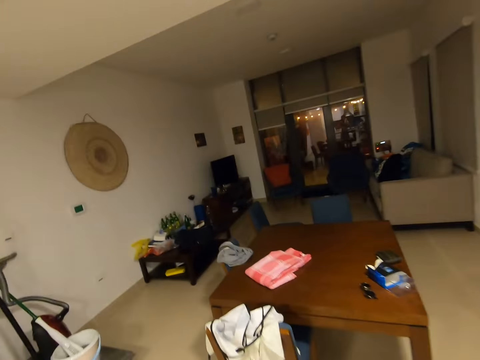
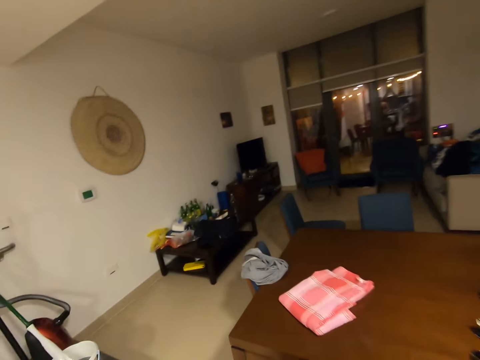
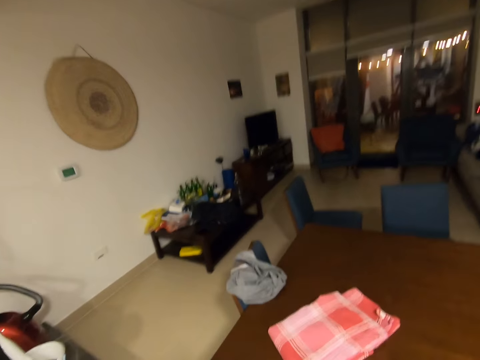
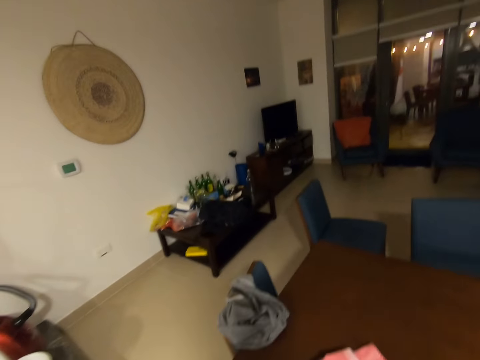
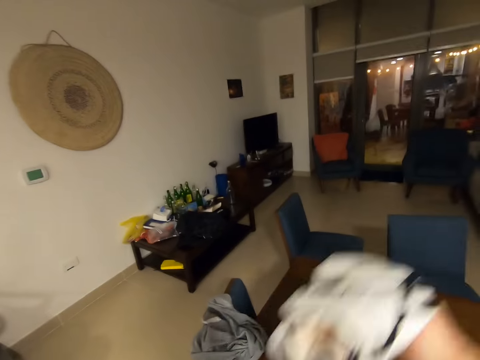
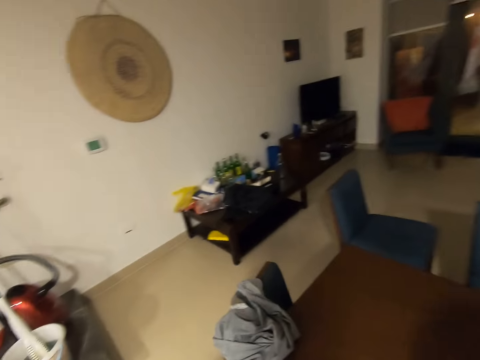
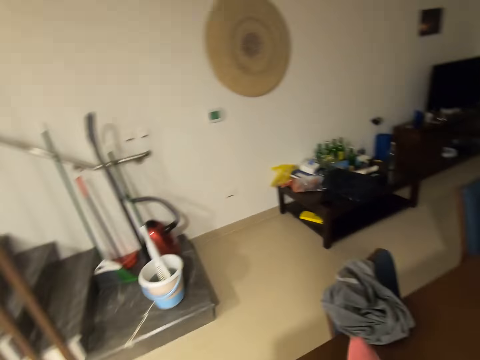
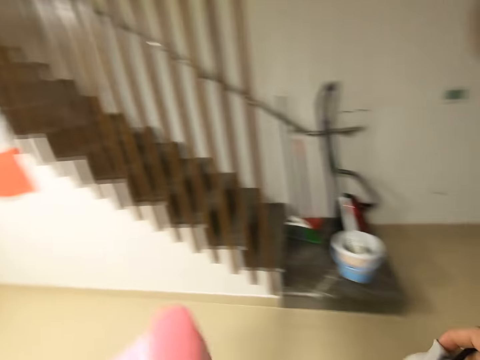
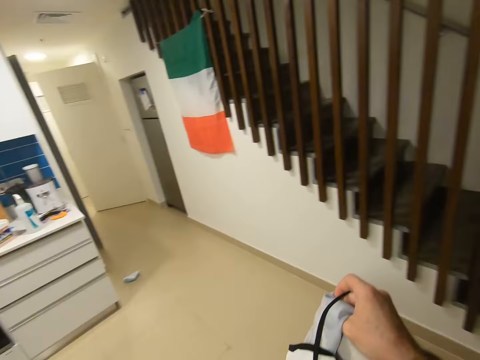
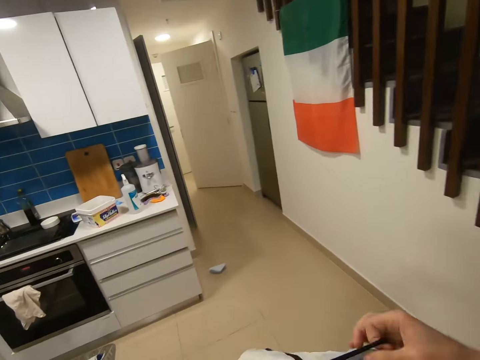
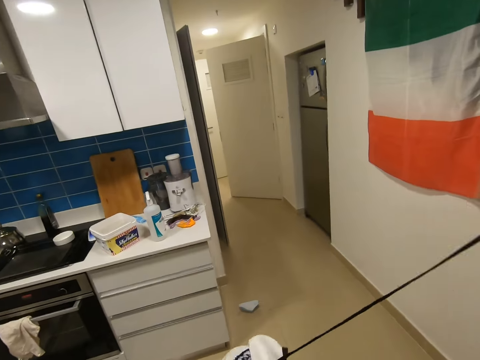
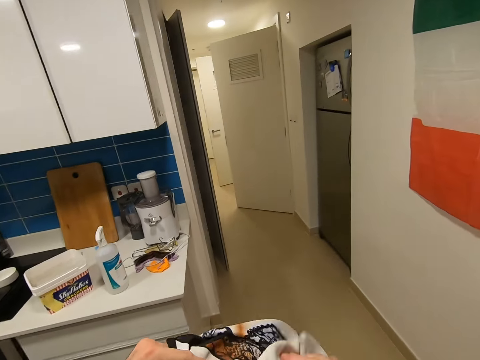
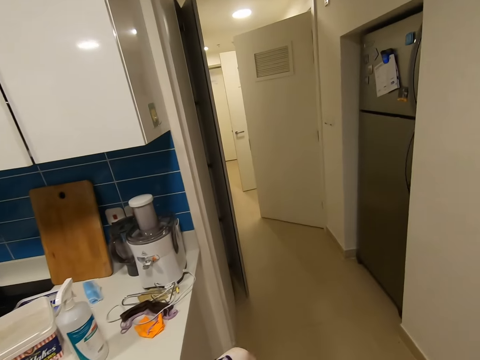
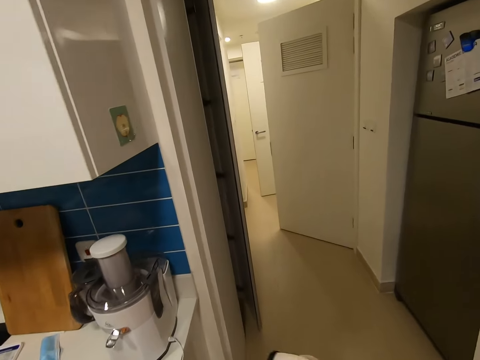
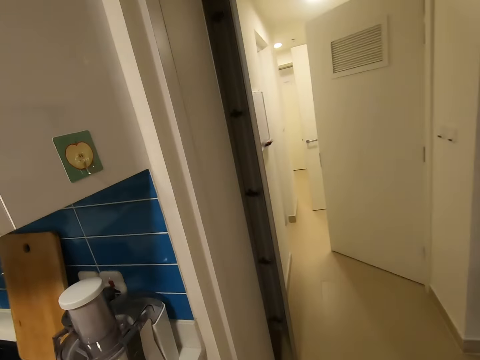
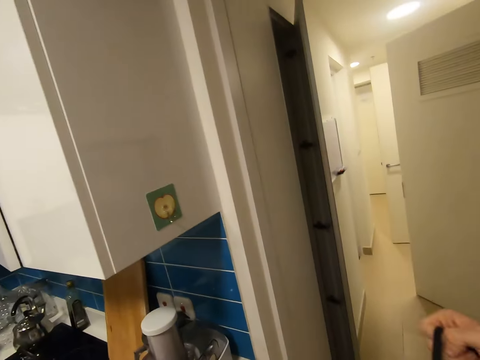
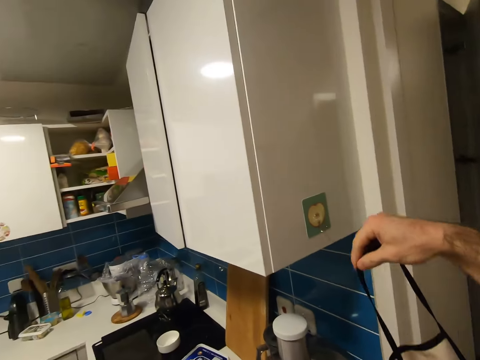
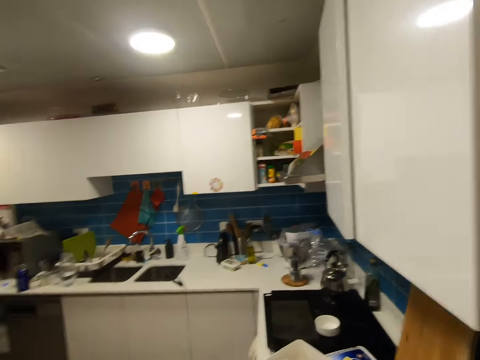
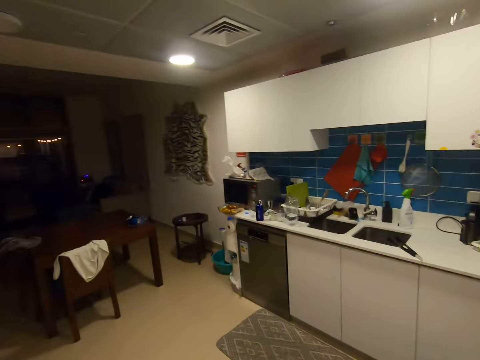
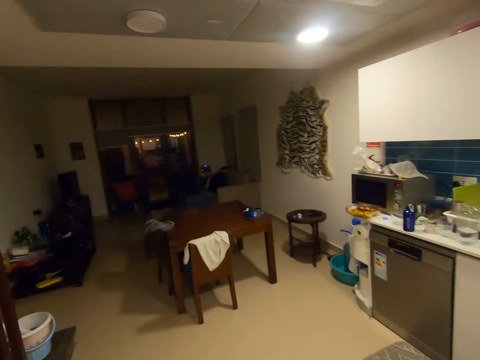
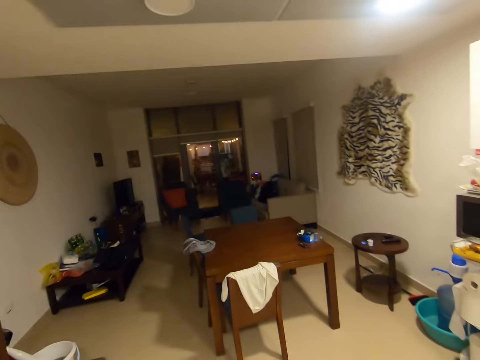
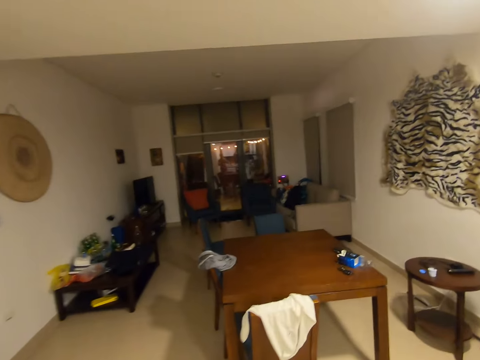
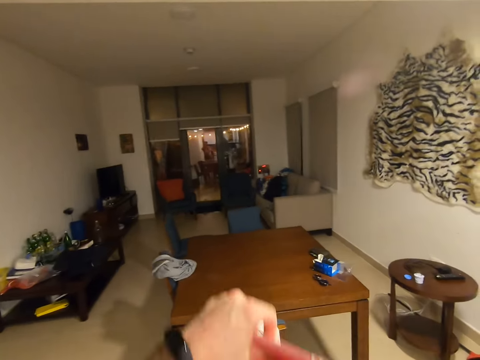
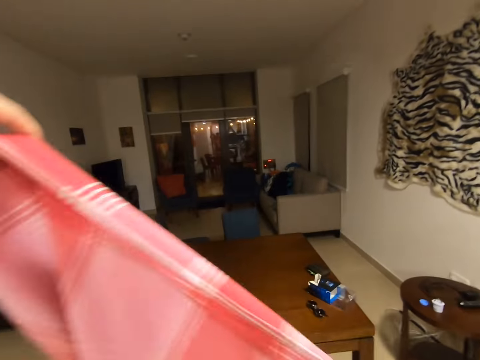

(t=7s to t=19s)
The camera wearer walks around. They put the cloth on the table and hang the cloth at the fridge. They pick the kitchen apron and walk around.

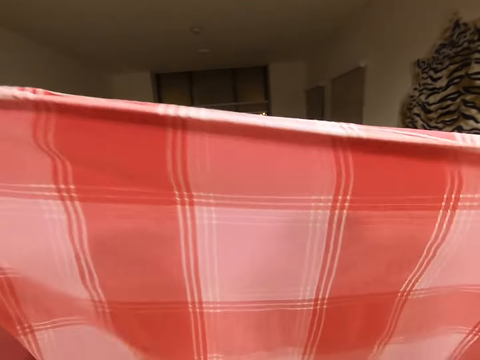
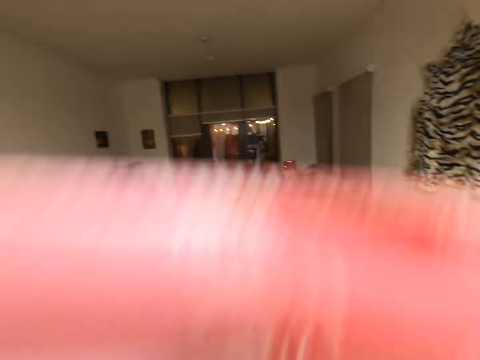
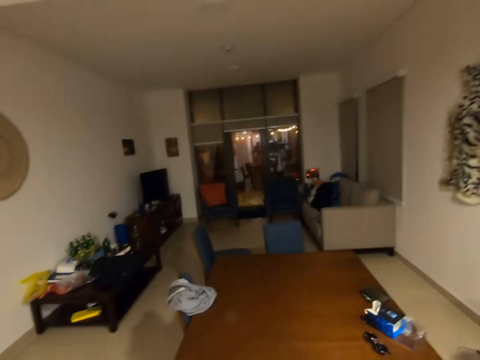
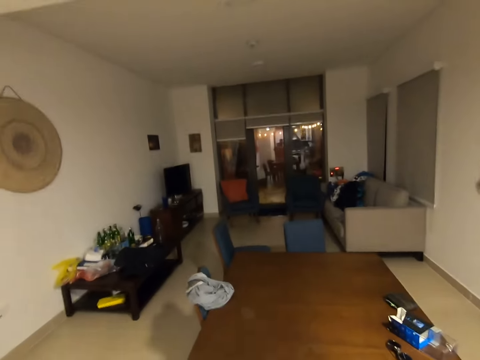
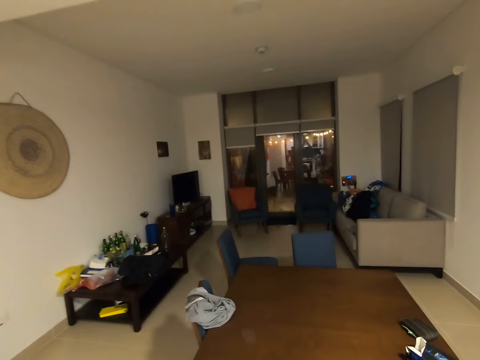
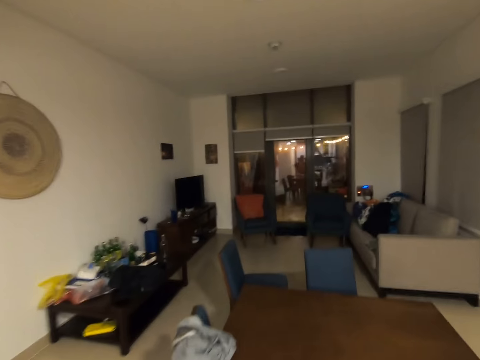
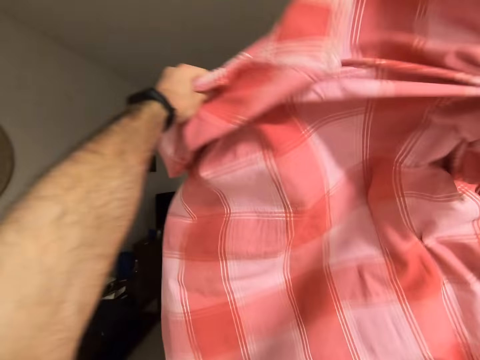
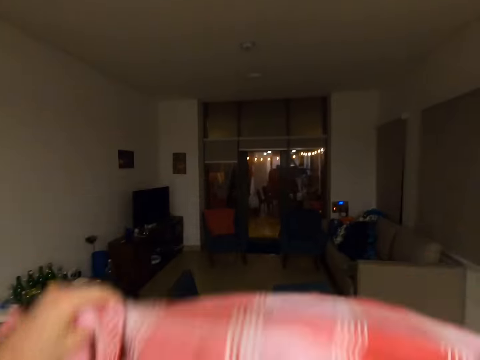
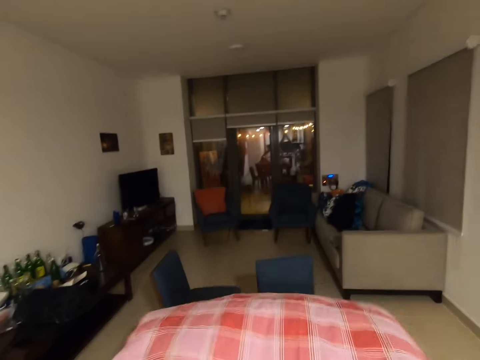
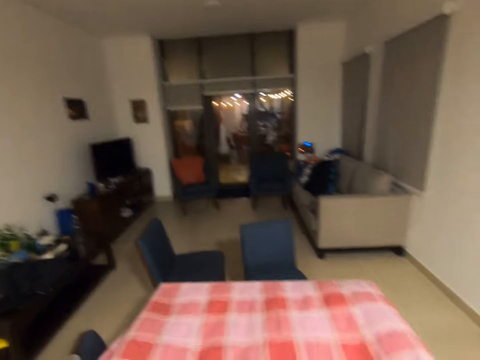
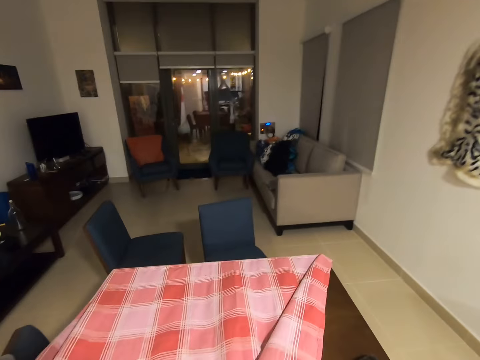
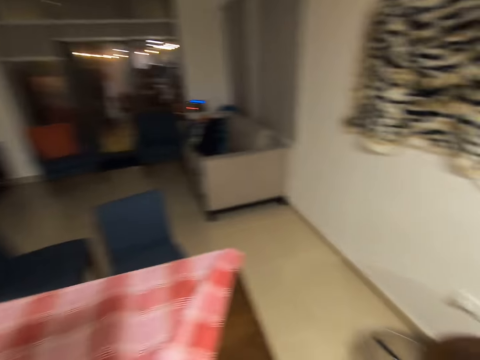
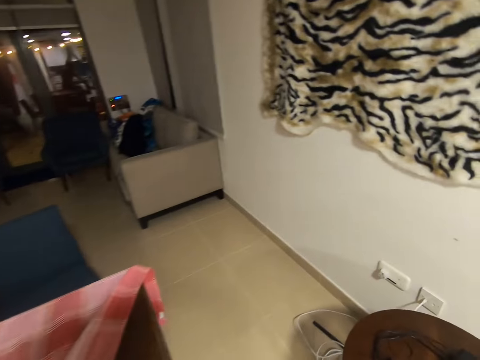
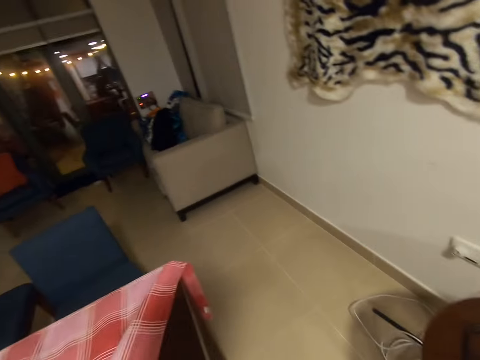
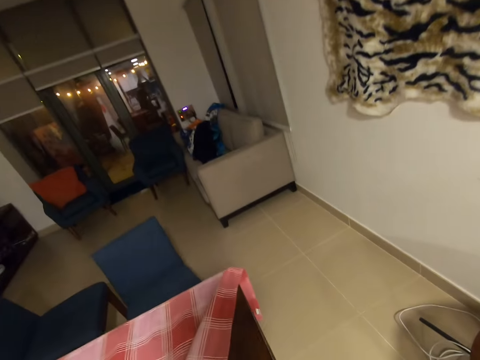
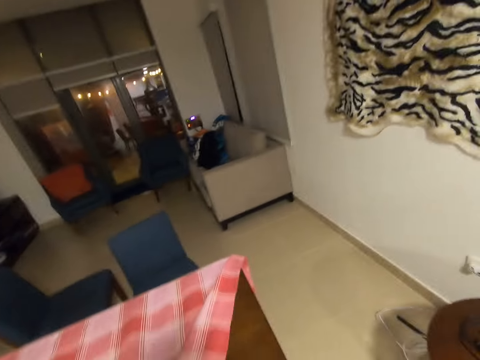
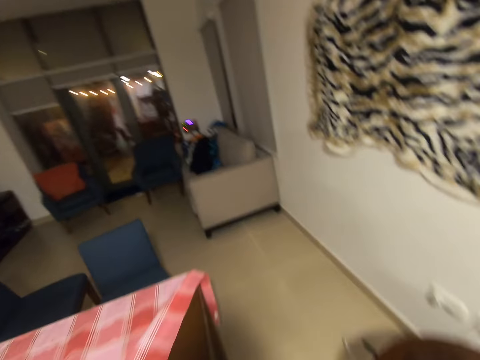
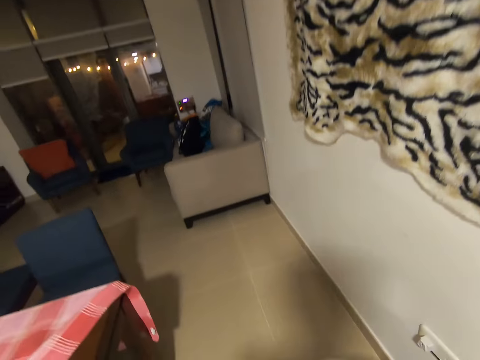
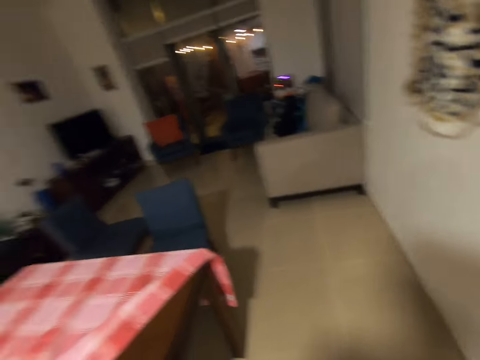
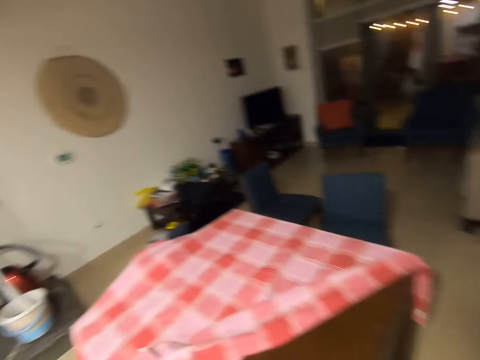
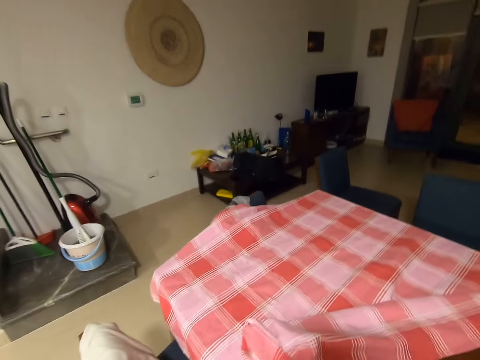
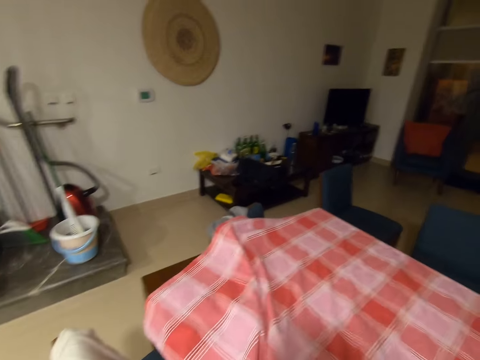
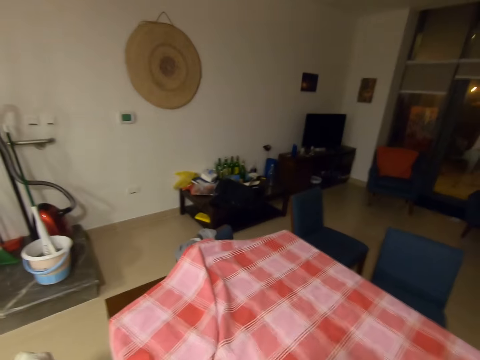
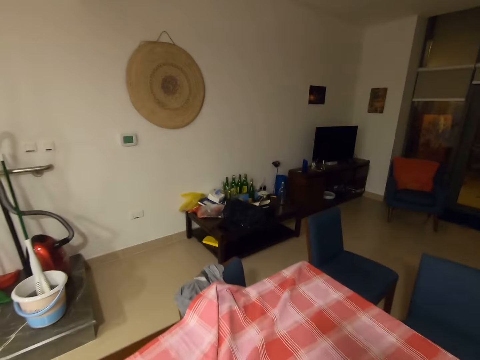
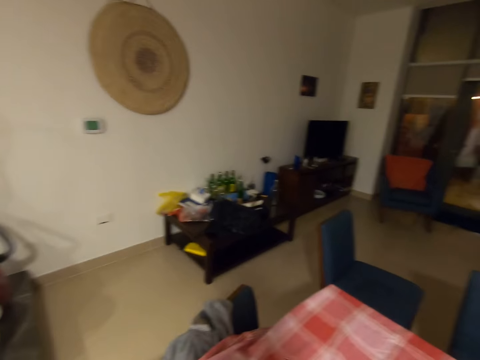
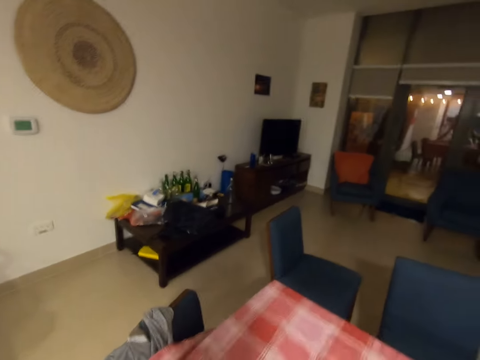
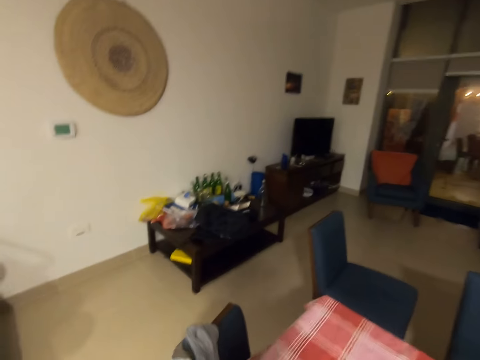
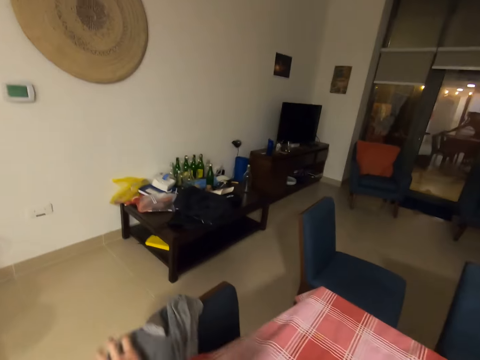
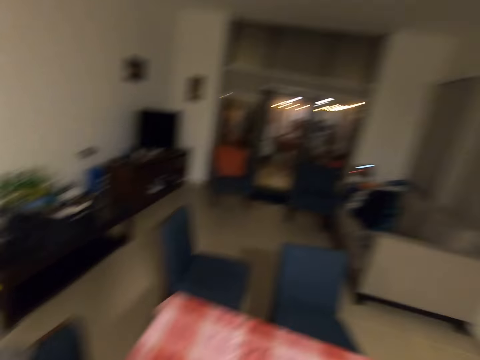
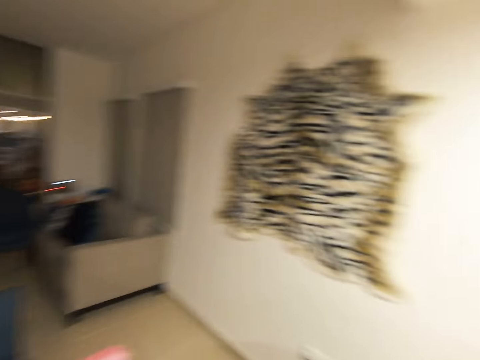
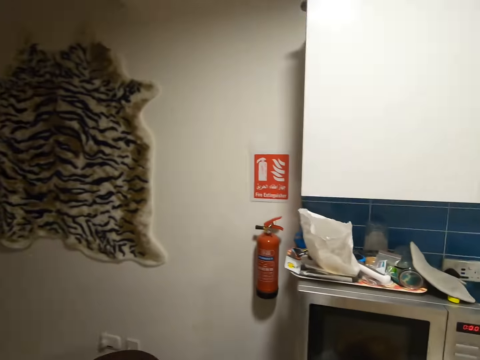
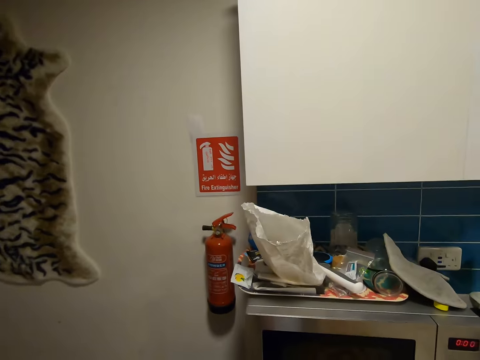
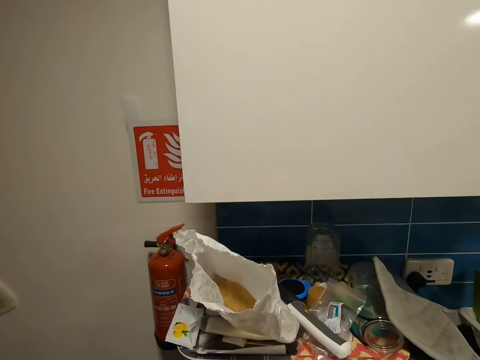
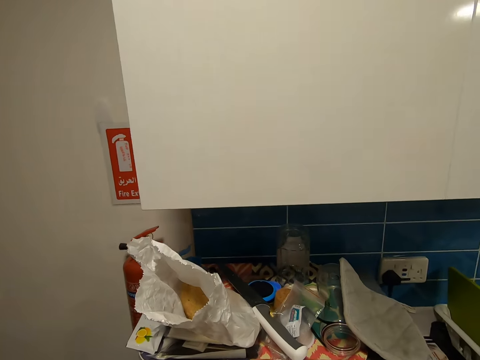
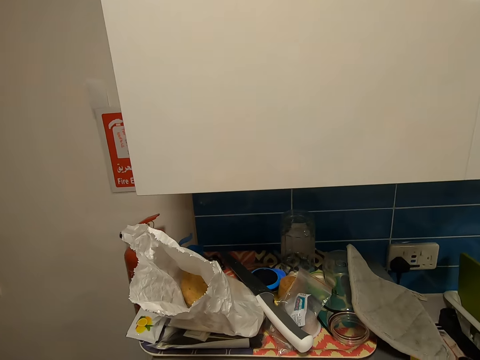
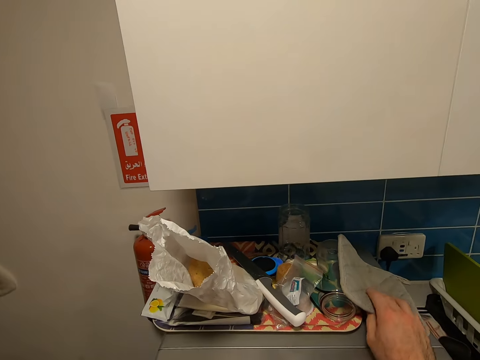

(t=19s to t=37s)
The camera wearer moves the fabric. They spread the cloth on the table. They stare at the room. They stretch the fabric on the table and move to the table.
